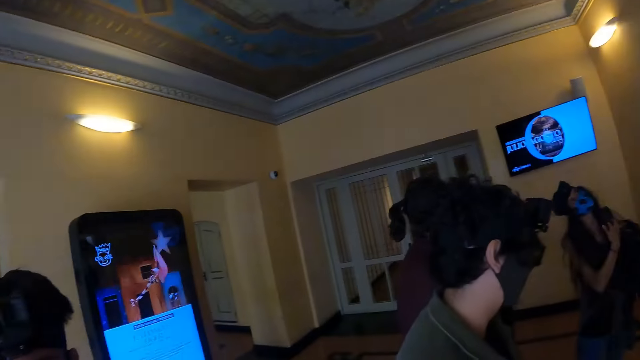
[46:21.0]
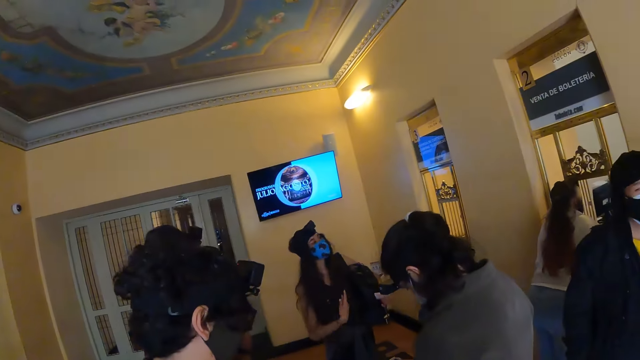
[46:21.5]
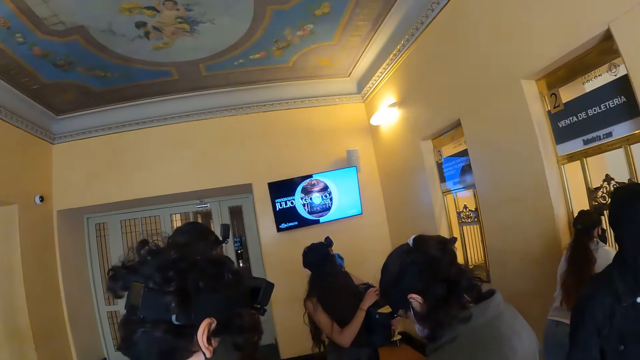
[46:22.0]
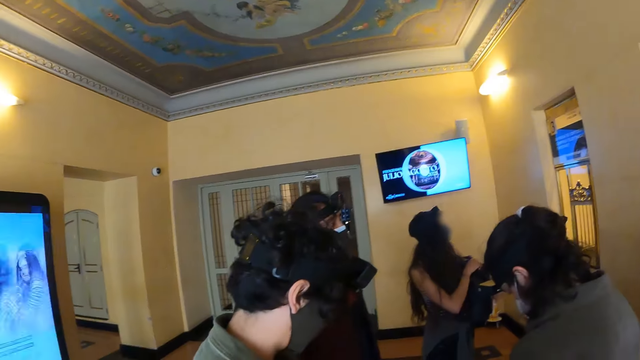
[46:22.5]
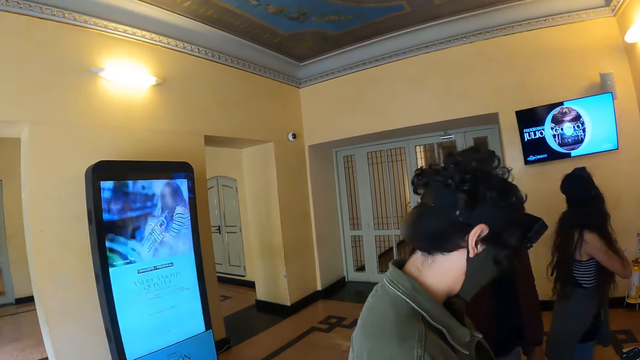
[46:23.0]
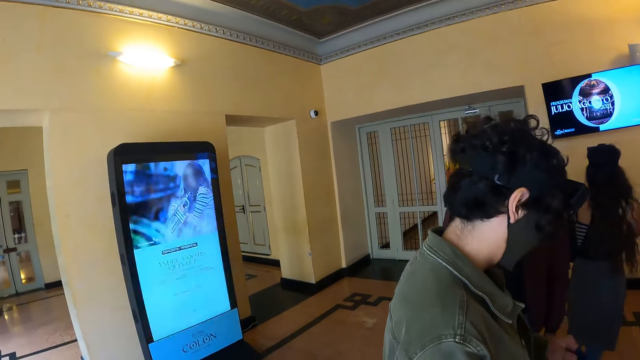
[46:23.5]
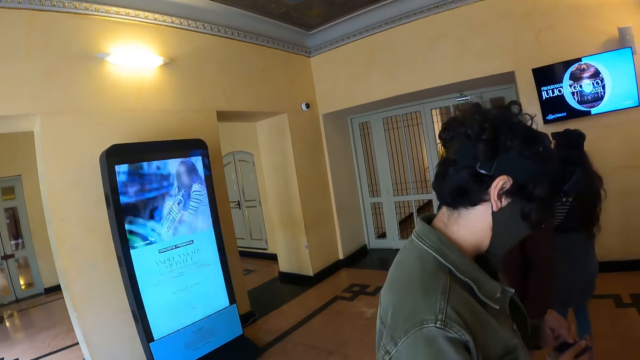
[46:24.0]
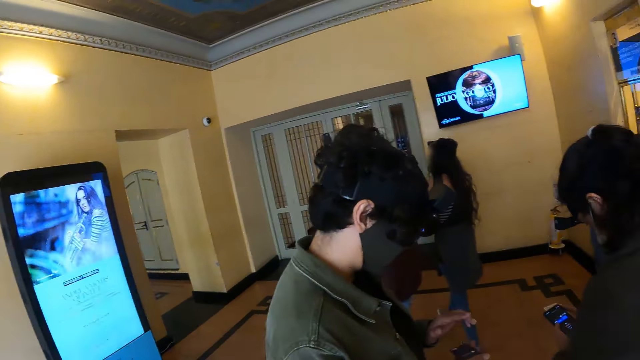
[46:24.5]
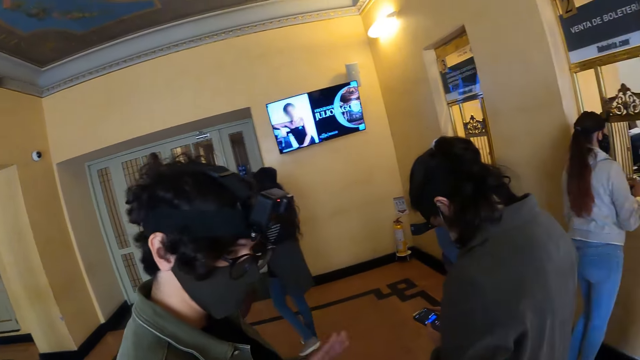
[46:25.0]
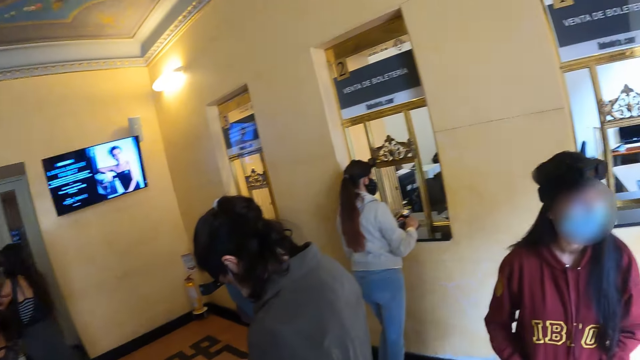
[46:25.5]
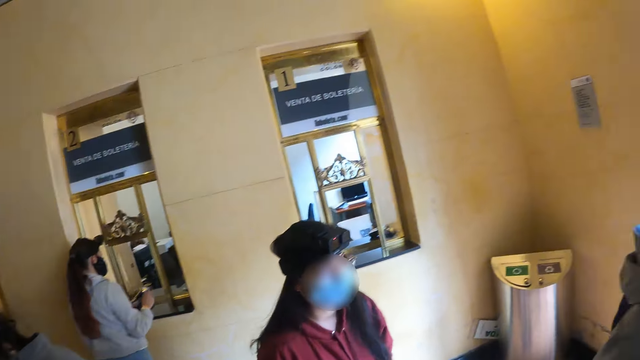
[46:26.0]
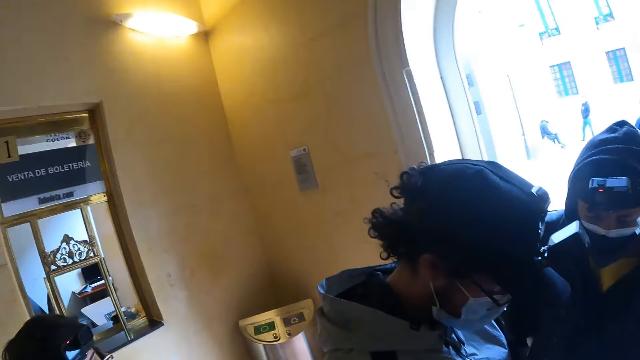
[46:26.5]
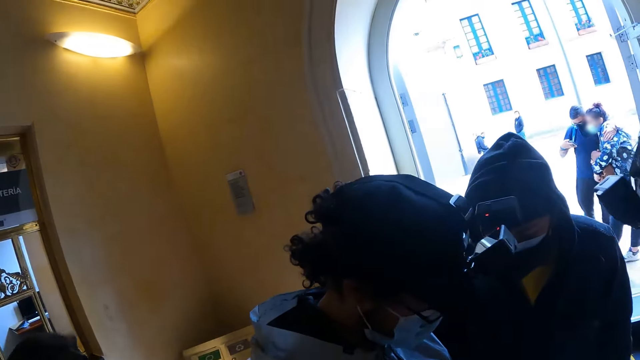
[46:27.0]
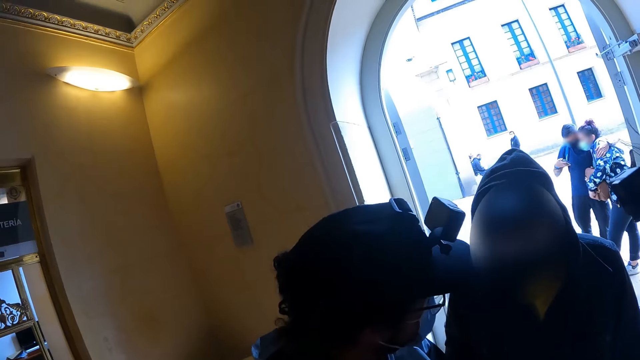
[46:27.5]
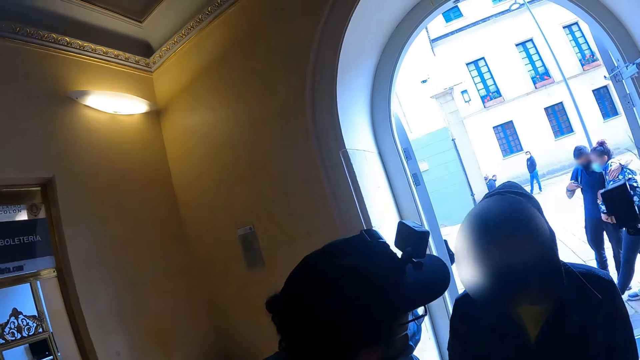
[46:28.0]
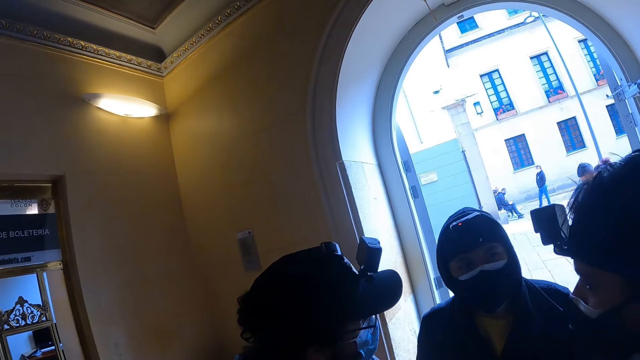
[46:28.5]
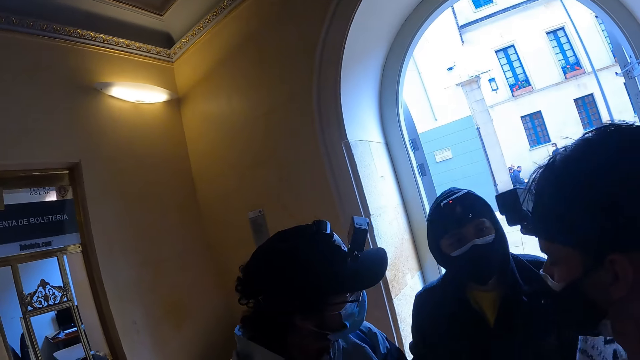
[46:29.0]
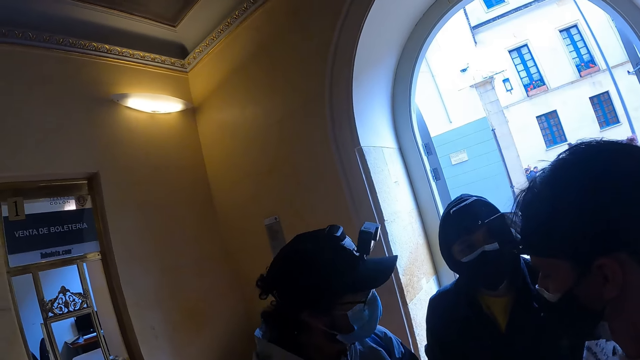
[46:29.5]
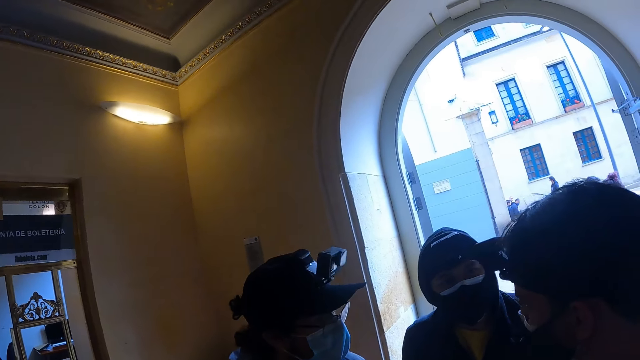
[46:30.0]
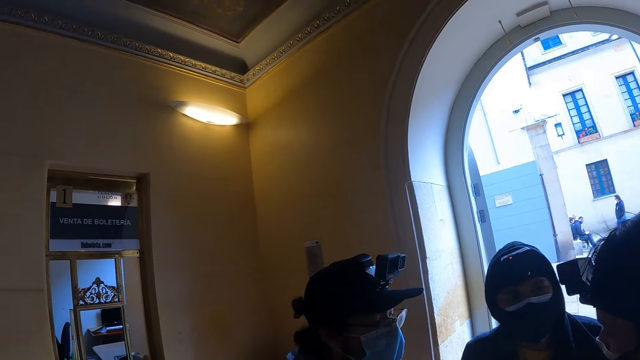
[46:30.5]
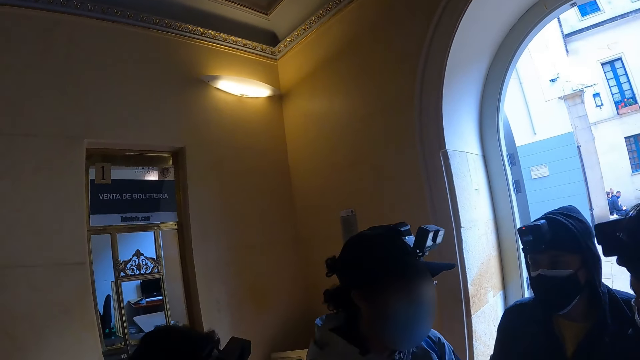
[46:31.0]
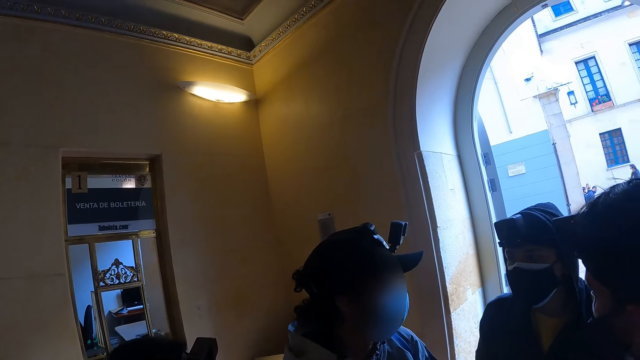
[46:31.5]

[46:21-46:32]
The camera wearer looks around the building. They look at the digital signage advertisement display. They look at persons in the building. They look around the building. They look at the persons in the building.

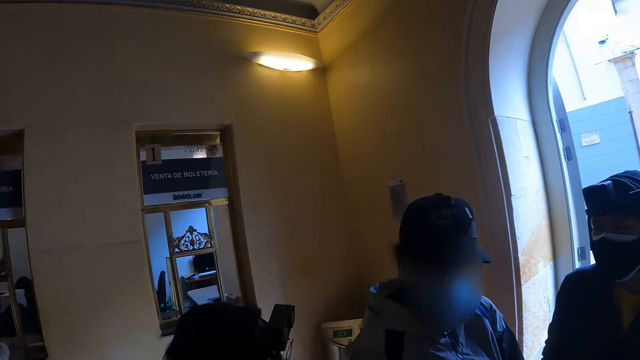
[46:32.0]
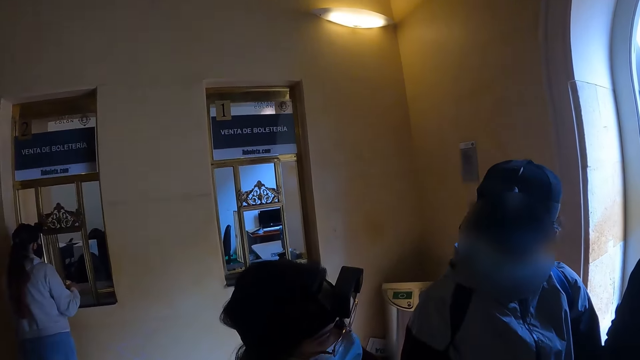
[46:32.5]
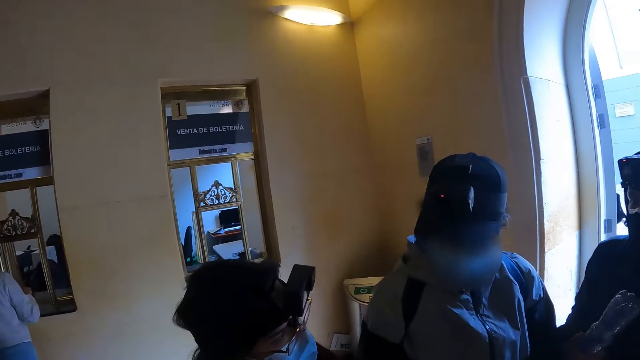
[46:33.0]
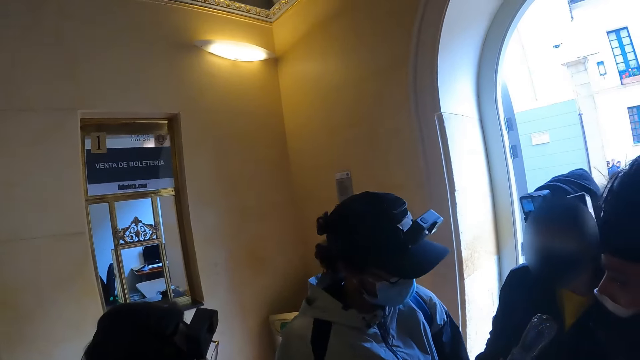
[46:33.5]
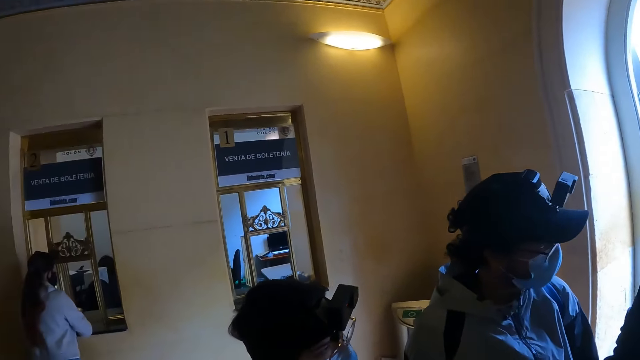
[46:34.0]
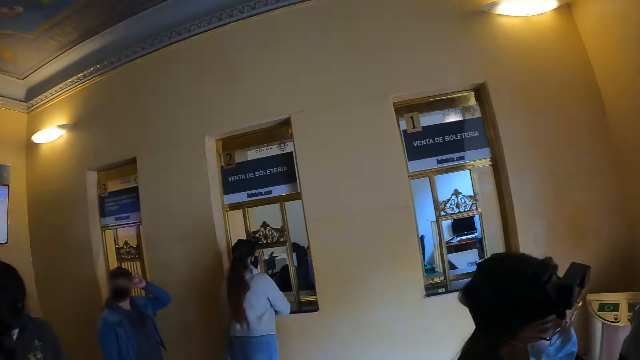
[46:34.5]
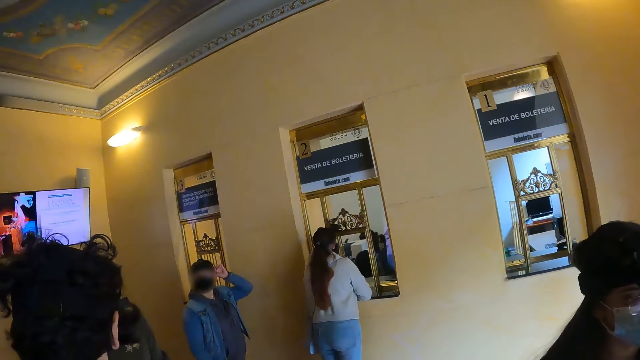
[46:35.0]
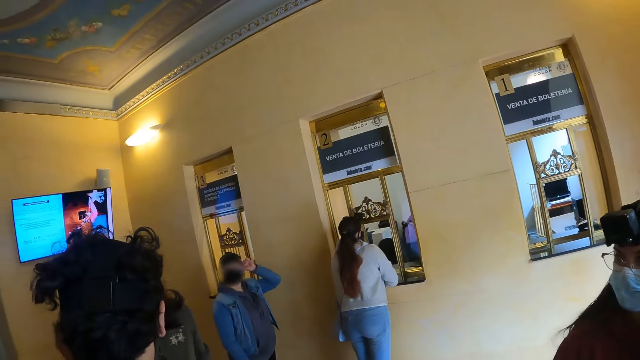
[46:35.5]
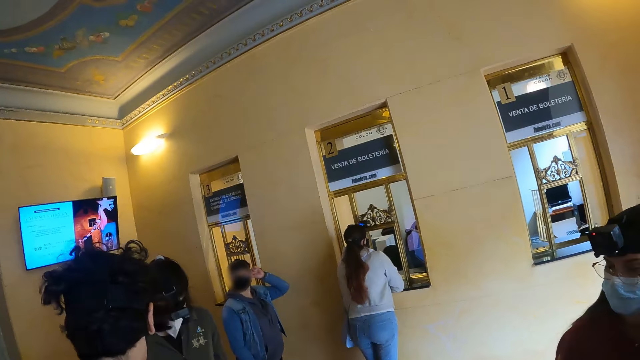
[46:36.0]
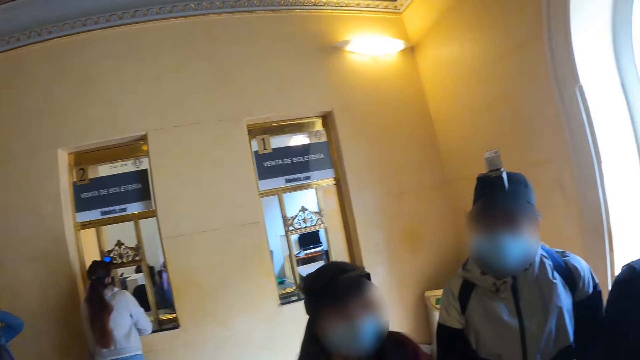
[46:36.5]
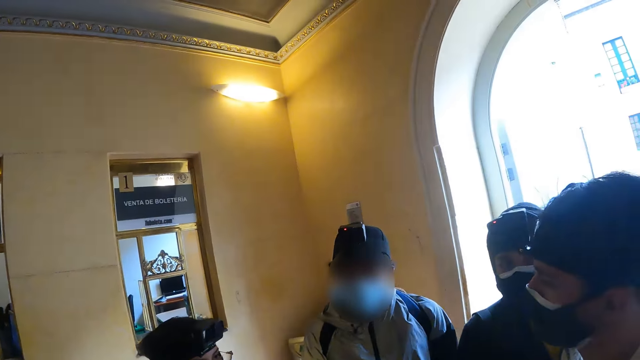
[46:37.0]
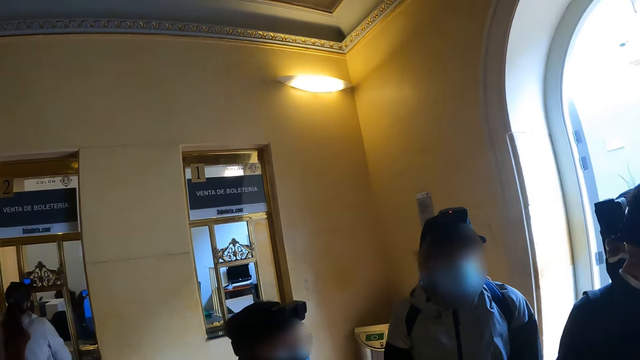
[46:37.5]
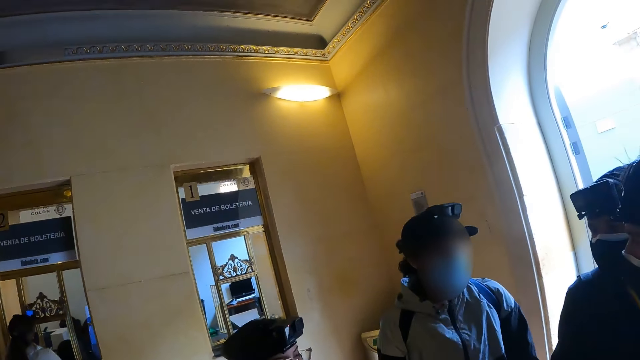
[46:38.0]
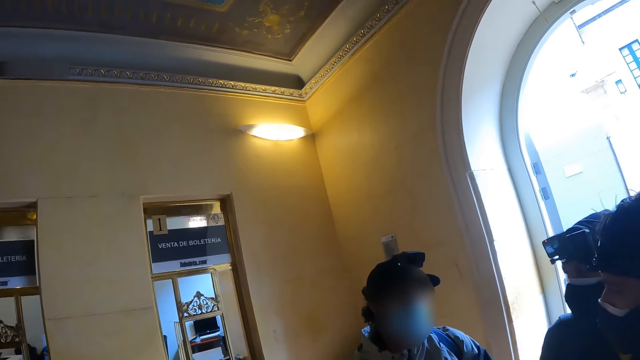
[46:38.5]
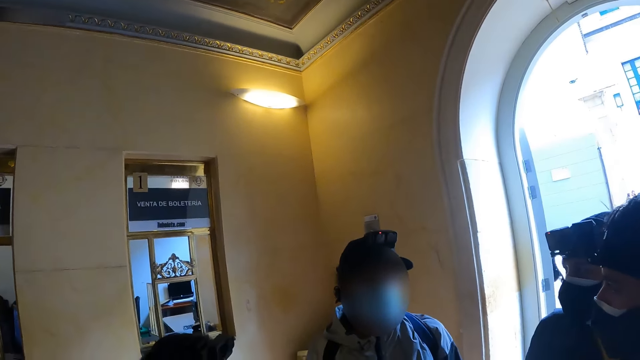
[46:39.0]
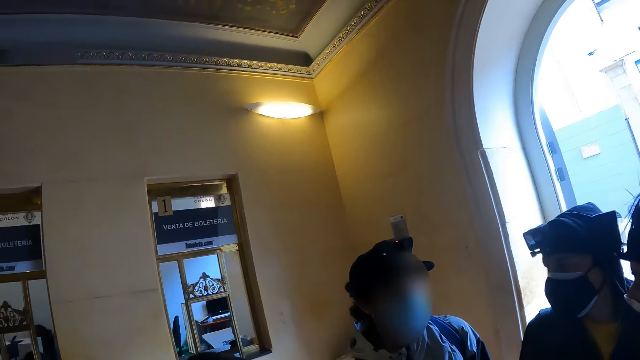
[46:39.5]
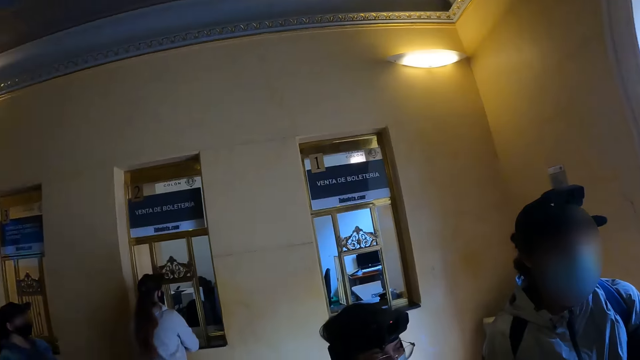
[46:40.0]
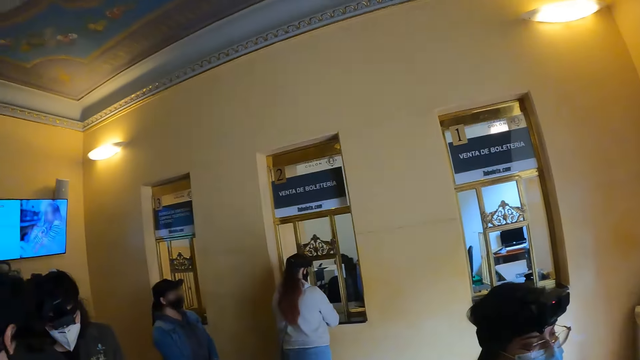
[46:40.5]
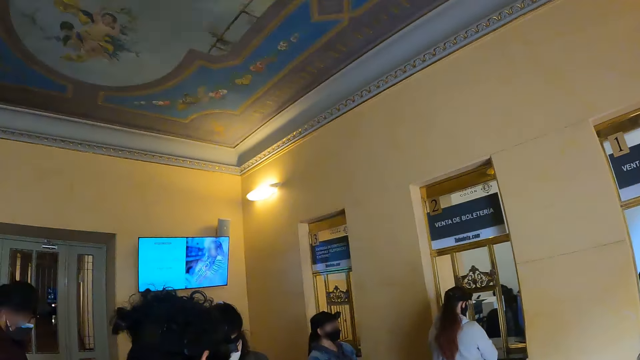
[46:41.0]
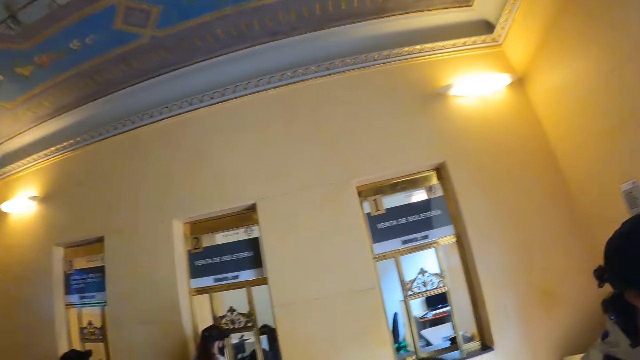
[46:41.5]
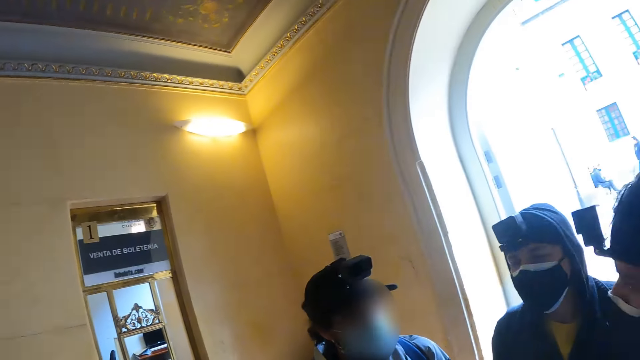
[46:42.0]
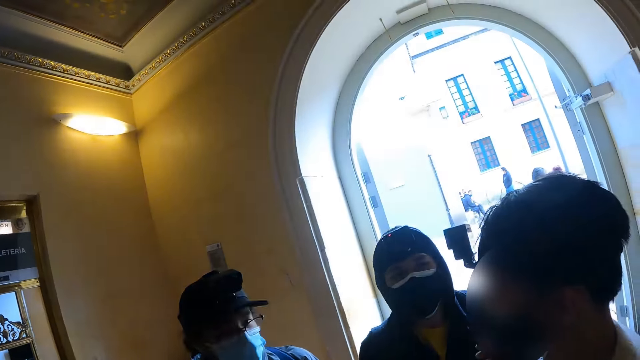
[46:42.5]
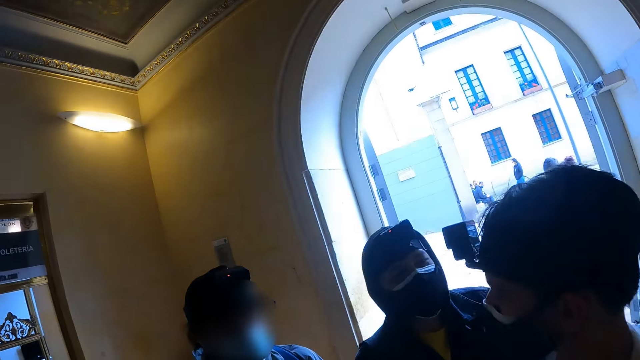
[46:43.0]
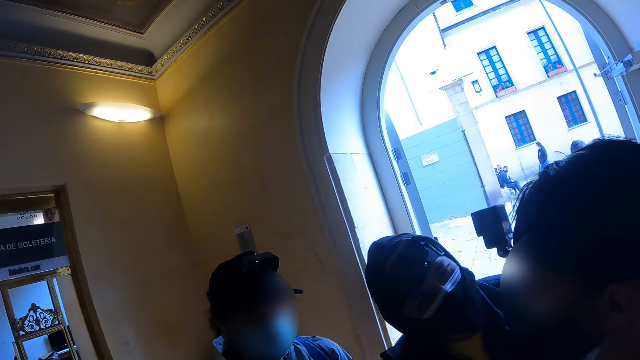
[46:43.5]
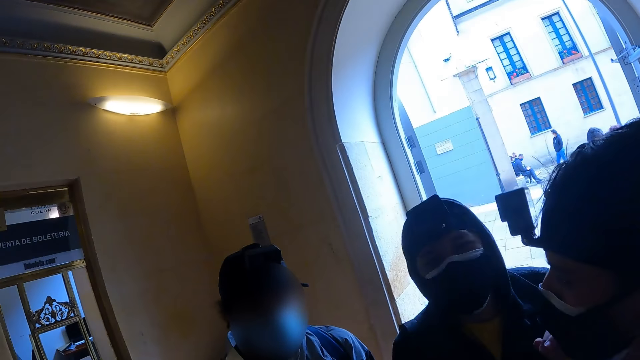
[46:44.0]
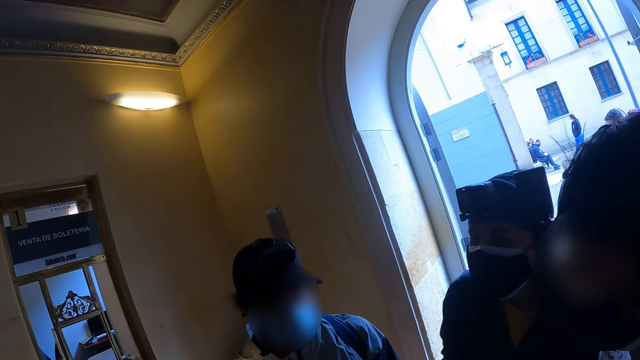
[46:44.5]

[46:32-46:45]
The camera wearer looks around the building. They look at persons in the building. They look around the building. They look at the persons in the building.
